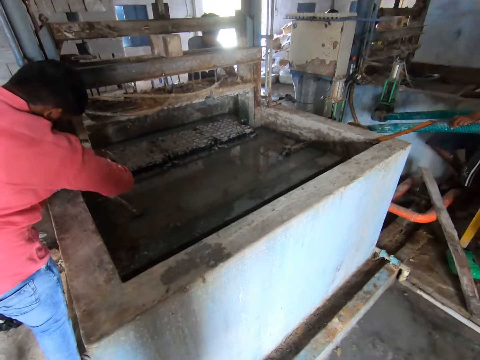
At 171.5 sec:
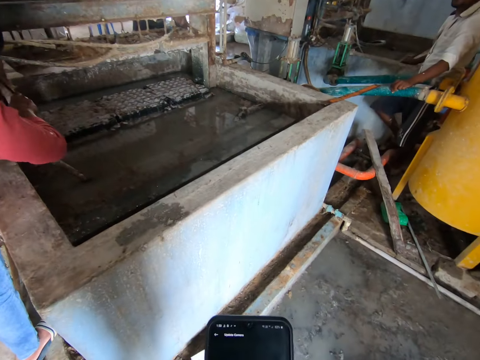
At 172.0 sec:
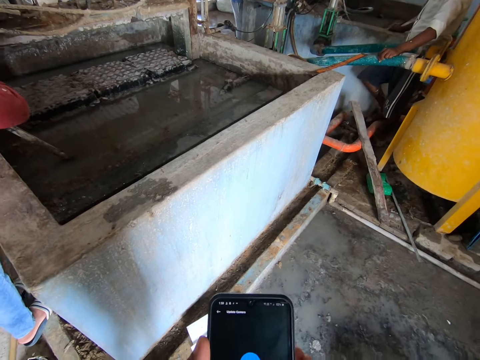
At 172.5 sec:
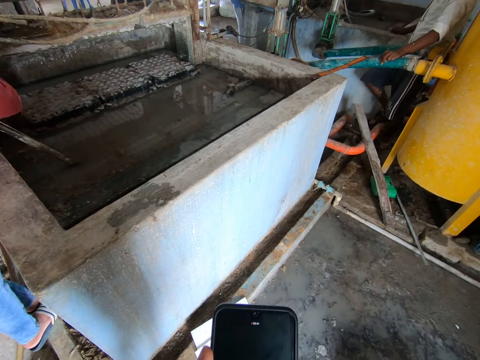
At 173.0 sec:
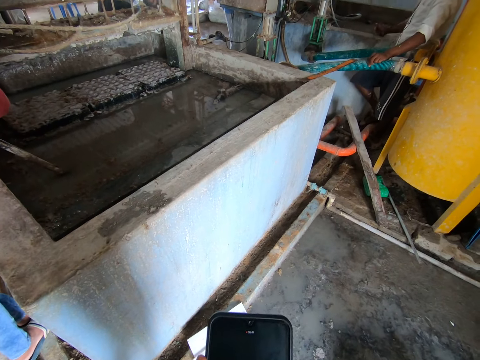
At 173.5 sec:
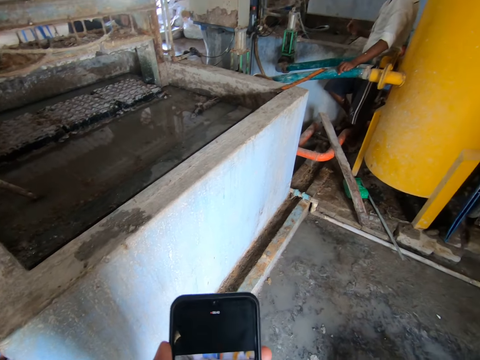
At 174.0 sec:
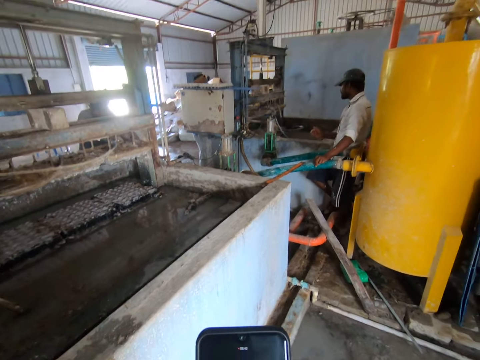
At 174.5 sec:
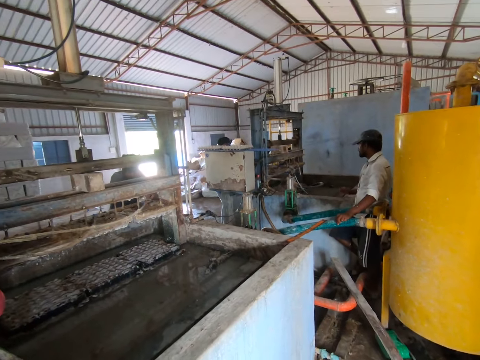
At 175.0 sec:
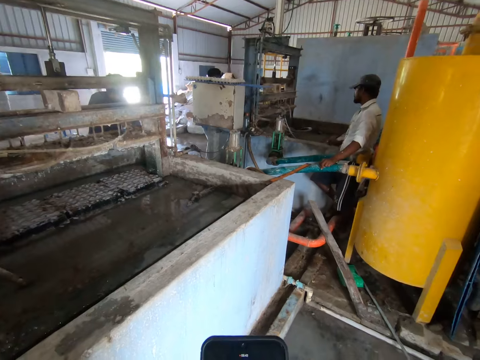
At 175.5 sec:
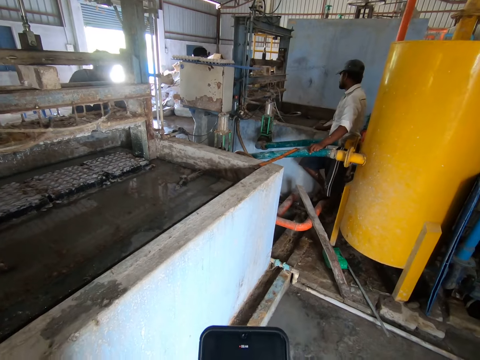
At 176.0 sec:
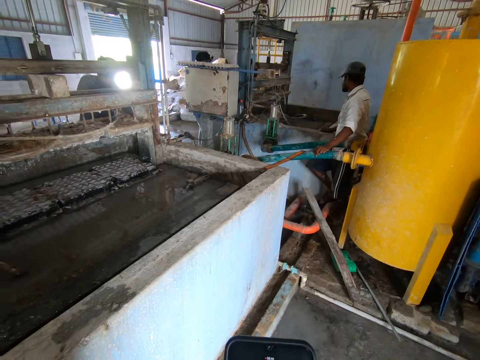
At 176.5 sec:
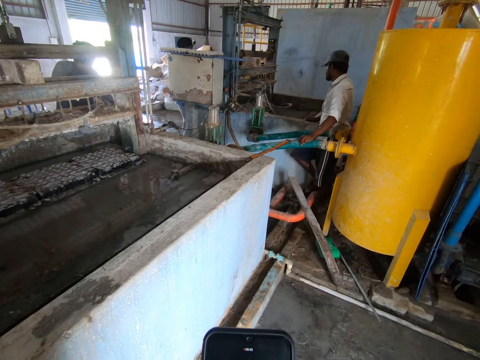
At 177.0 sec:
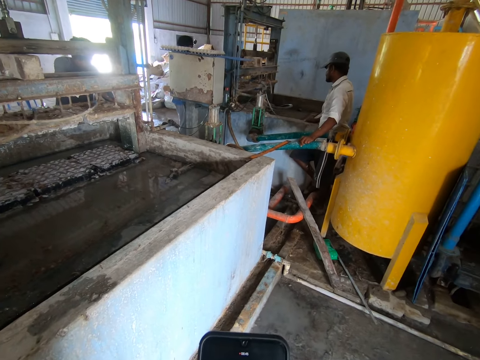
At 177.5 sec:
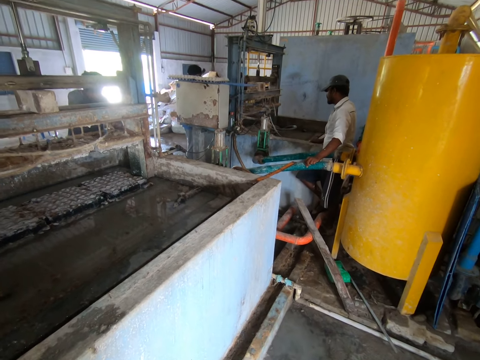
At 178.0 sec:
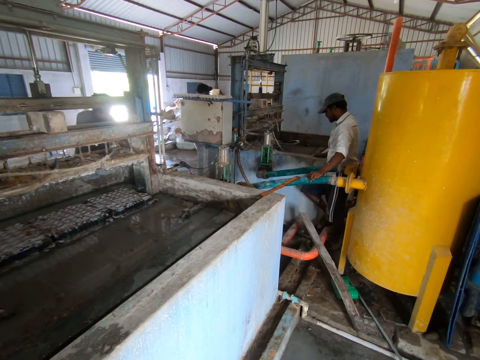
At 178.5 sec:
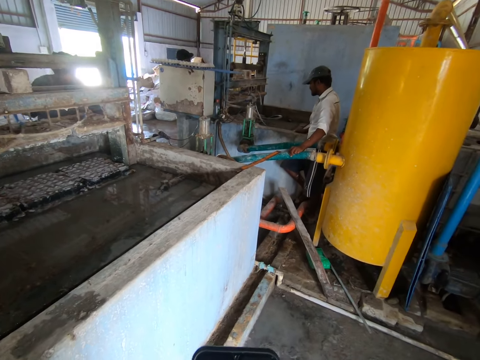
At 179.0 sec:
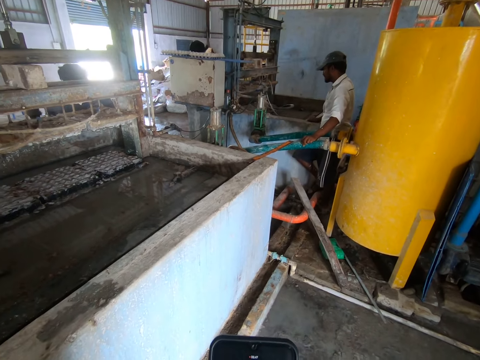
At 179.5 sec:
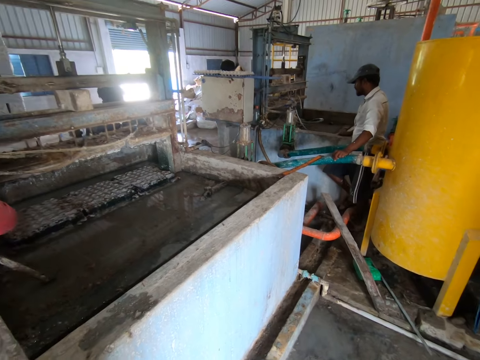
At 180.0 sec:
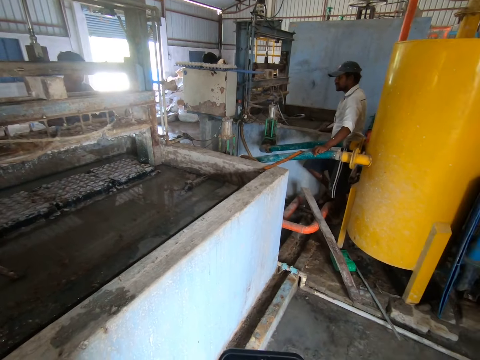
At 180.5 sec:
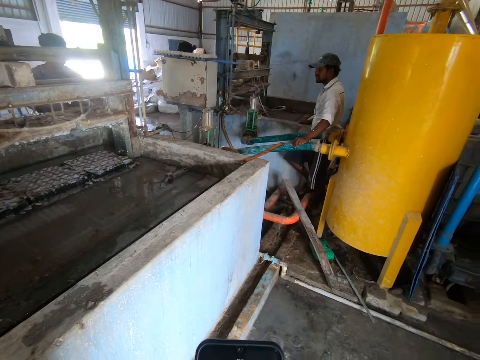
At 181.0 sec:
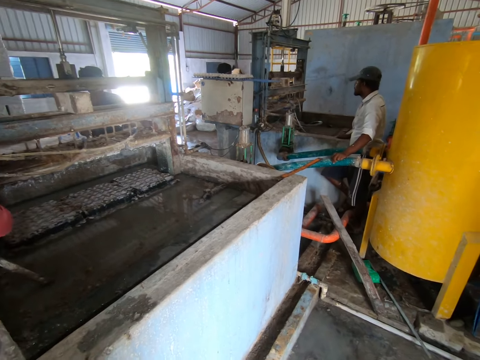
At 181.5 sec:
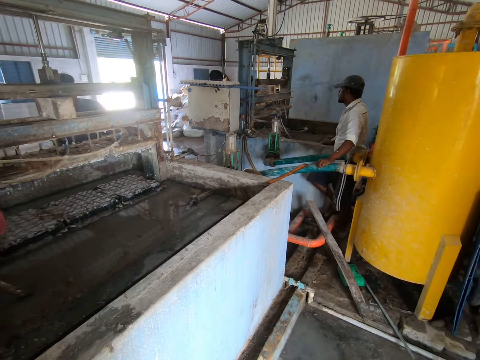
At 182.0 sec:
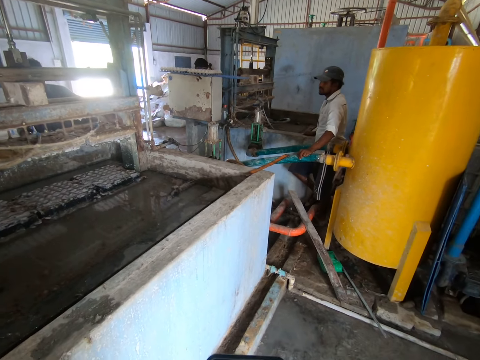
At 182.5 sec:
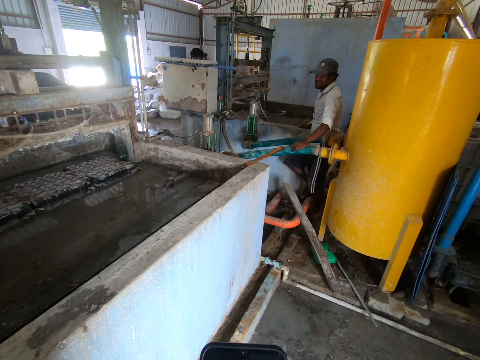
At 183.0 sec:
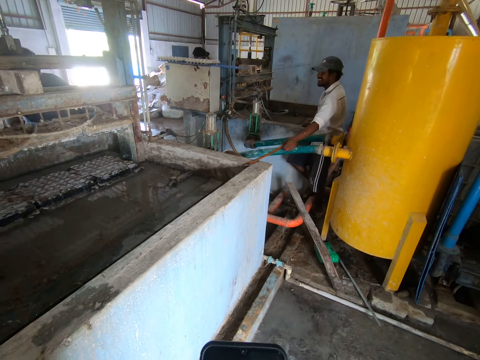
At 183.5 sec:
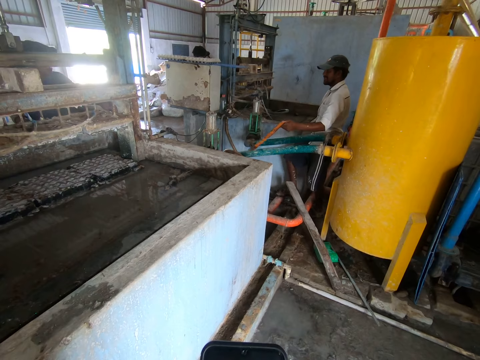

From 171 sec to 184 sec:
The camera wearer uses the phone.

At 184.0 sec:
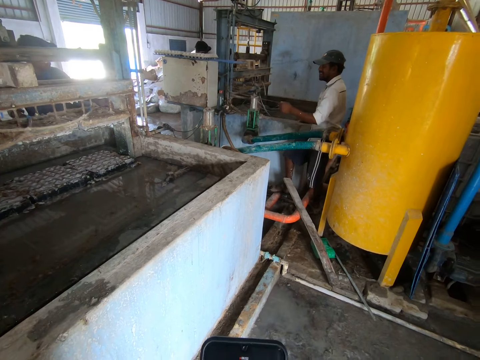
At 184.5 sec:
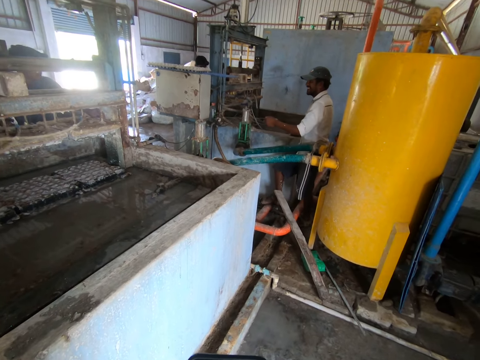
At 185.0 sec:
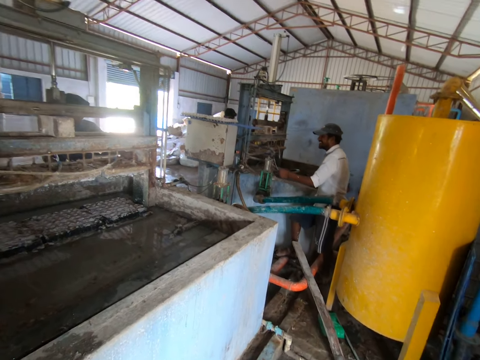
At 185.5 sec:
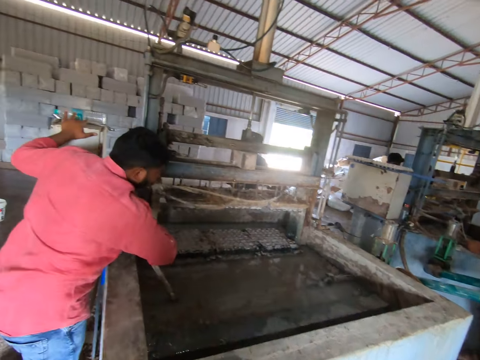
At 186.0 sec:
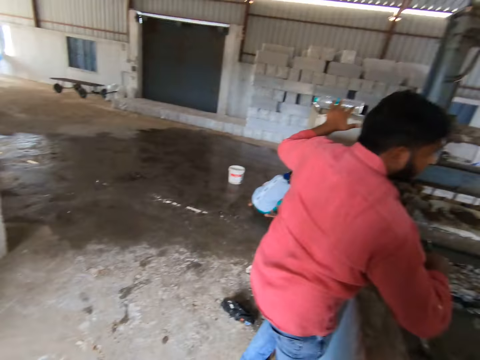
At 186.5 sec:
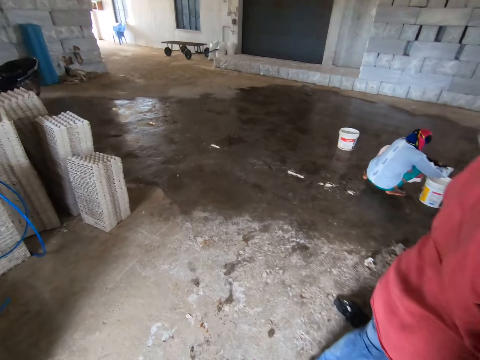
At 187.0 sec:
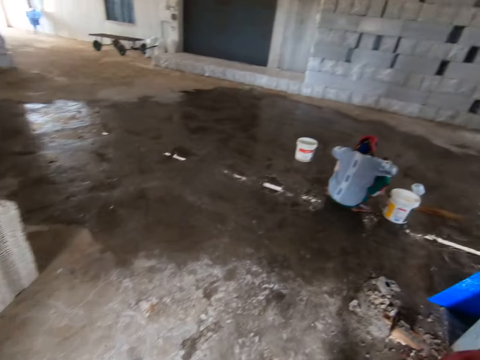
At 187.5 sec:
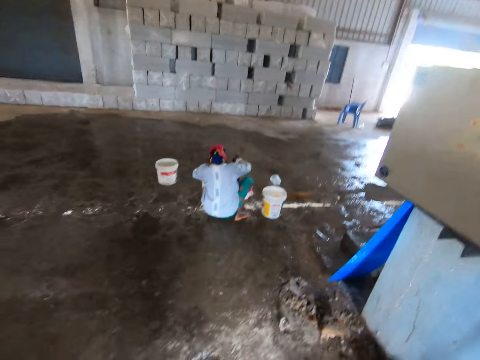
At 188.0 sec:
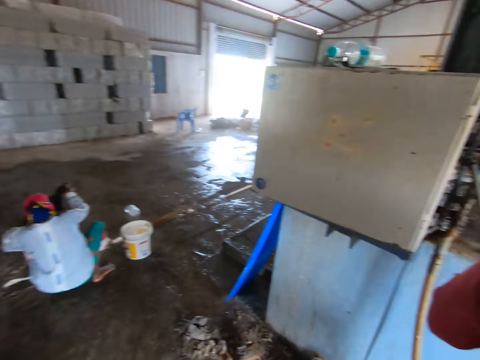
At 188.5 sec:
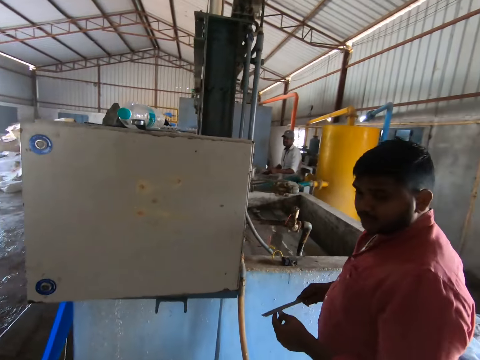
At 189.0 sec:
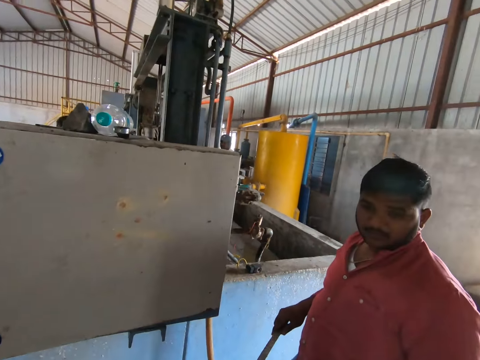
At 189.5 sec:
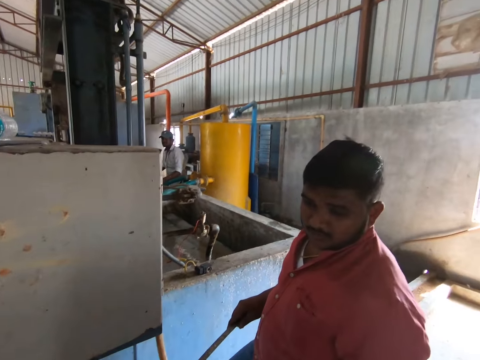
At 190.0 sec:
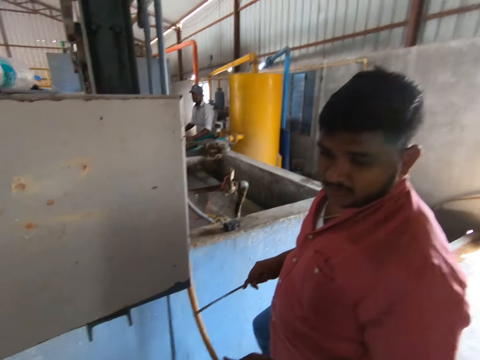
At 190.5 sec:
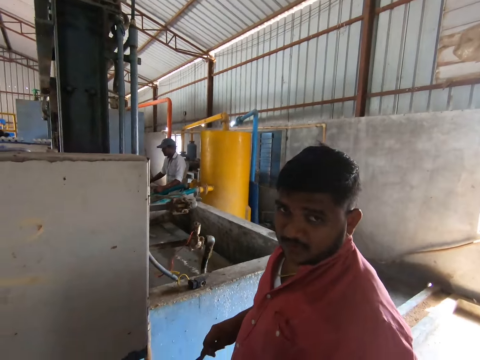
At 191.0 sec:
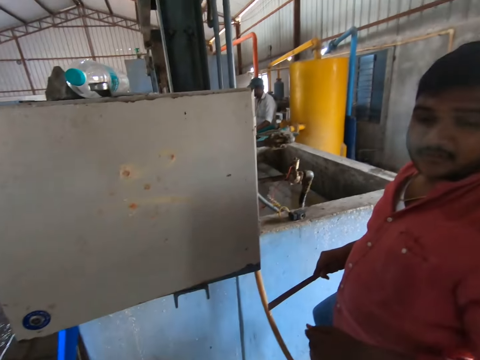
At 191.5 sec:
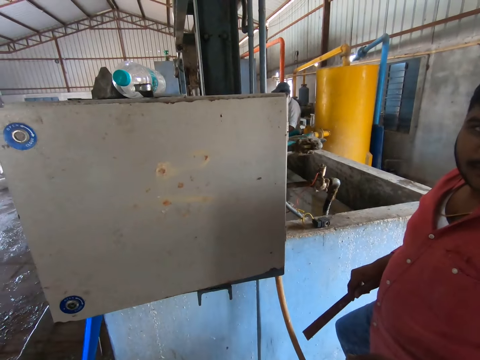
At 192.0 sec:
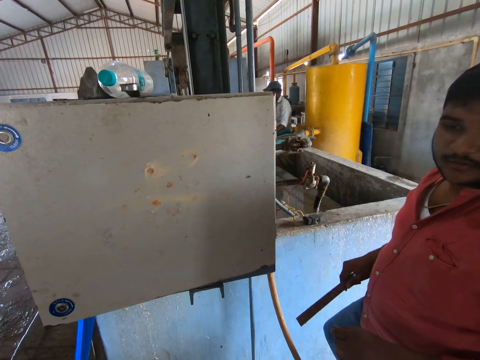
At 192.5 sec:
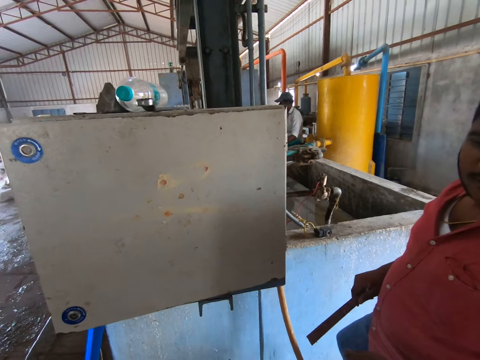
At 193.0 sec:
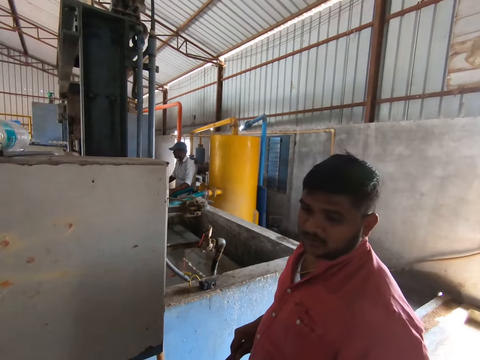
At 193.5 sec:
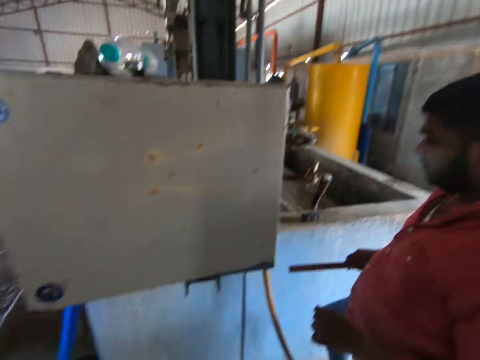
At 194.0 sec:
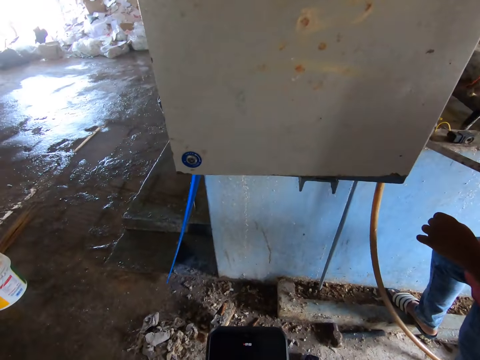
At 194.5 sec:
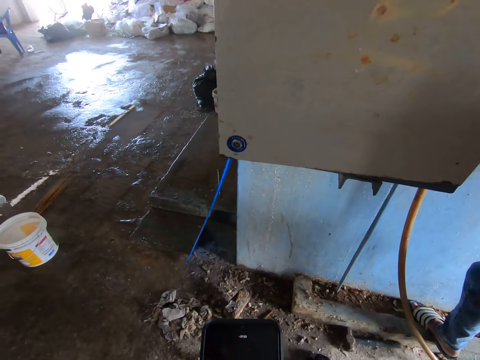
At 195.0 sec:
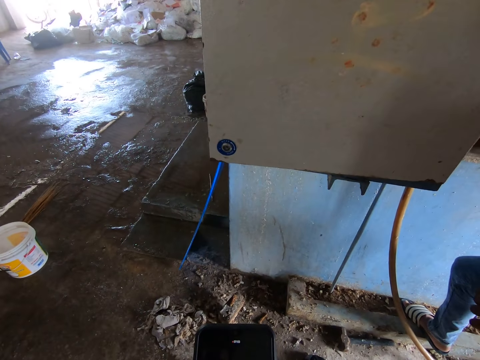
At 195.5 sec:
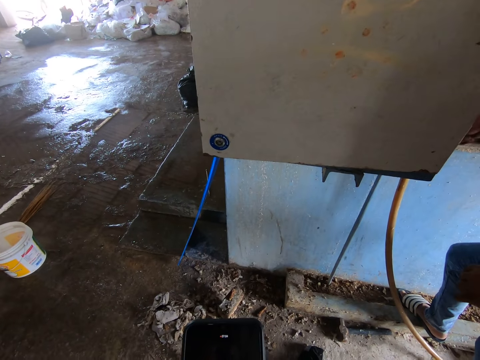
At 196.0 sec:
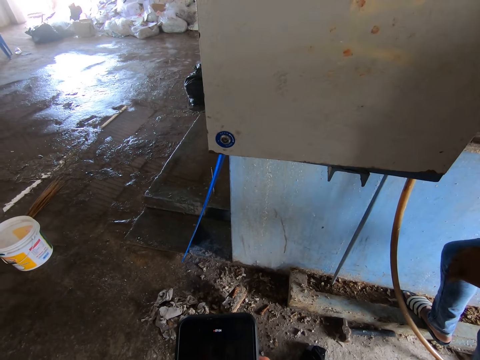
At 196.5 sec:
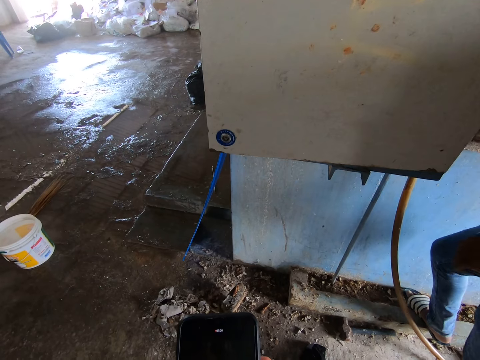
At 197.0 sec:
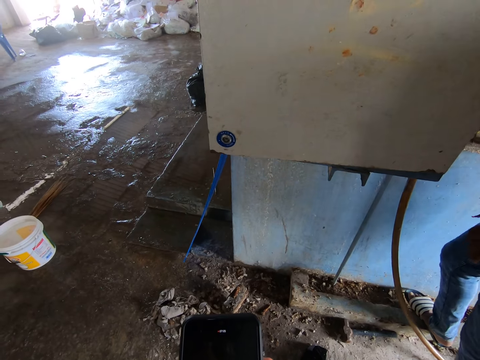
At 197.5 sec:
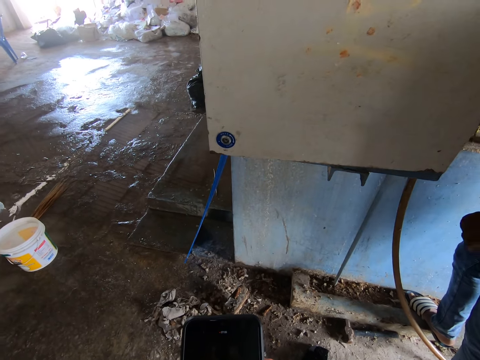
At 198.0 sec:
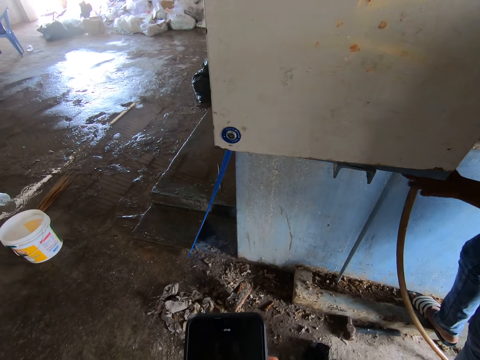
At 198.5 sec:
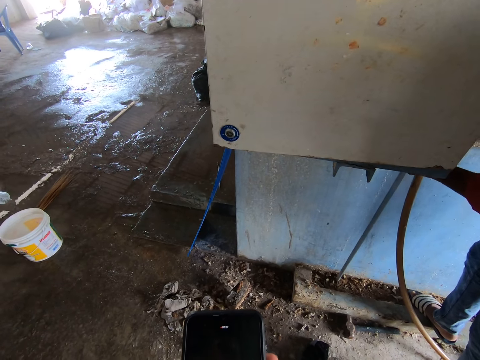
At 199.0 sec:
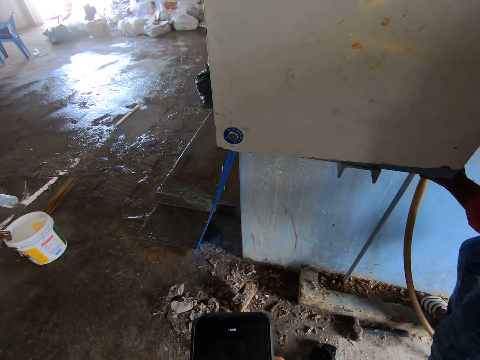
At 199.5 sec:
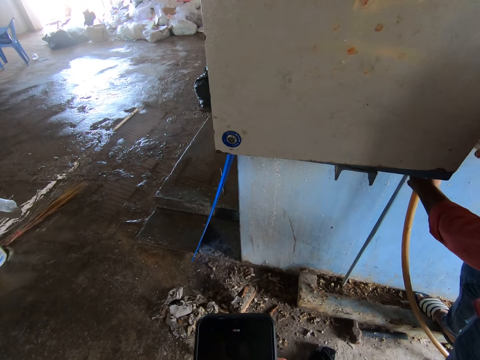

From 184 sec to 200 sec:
The camera wearer interacts with a man. They walk around. They use the phone.
